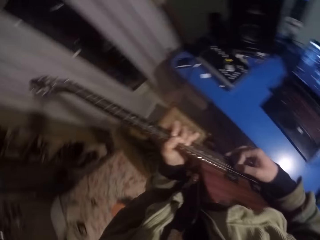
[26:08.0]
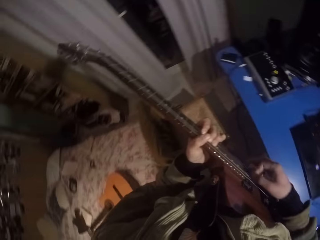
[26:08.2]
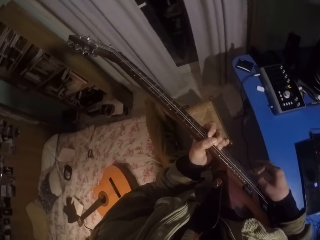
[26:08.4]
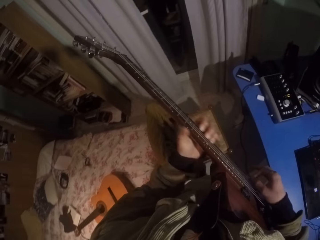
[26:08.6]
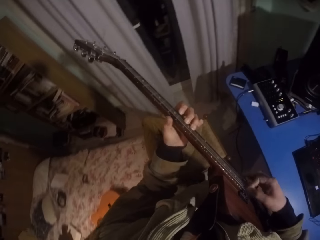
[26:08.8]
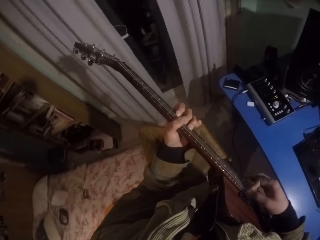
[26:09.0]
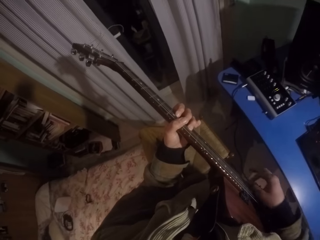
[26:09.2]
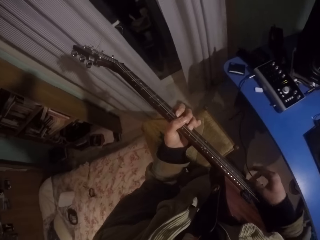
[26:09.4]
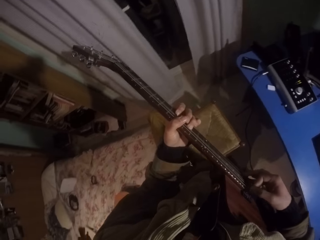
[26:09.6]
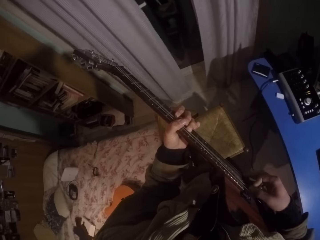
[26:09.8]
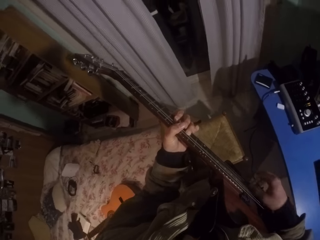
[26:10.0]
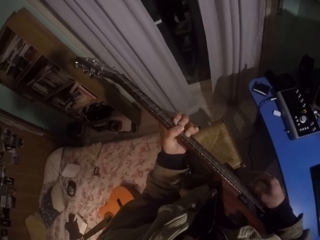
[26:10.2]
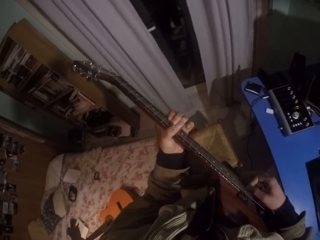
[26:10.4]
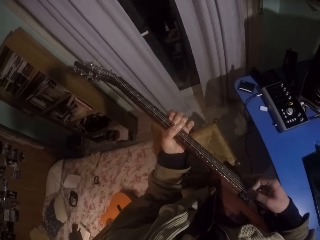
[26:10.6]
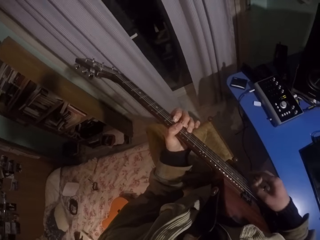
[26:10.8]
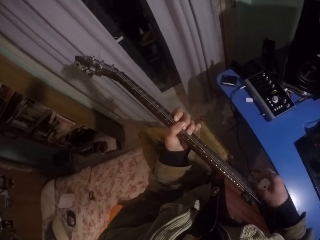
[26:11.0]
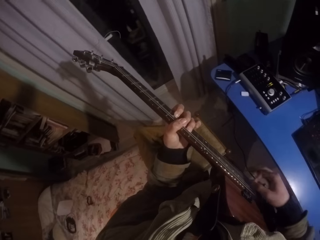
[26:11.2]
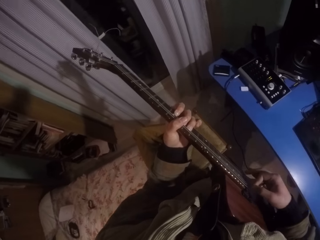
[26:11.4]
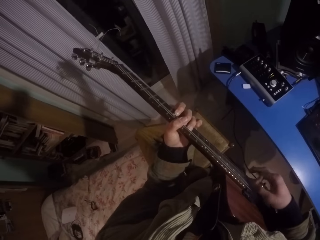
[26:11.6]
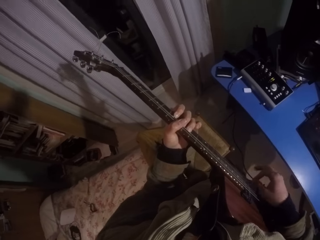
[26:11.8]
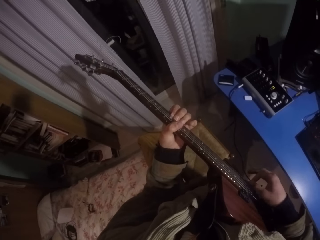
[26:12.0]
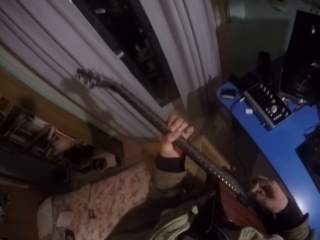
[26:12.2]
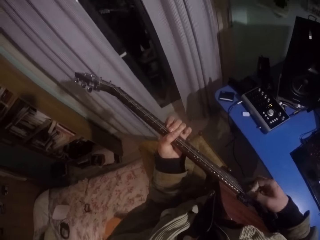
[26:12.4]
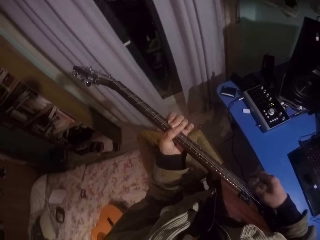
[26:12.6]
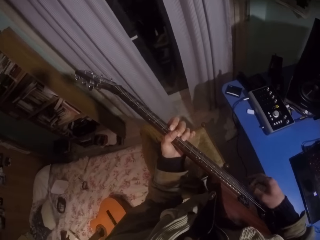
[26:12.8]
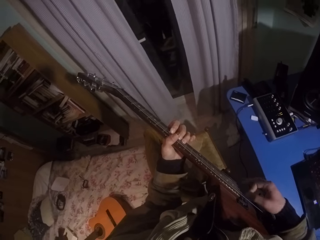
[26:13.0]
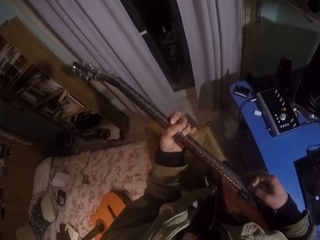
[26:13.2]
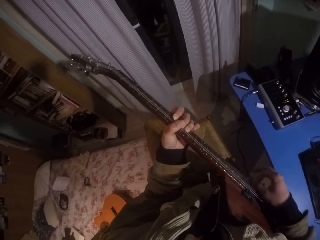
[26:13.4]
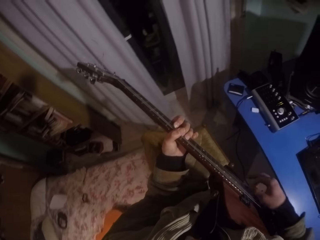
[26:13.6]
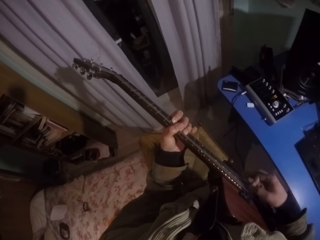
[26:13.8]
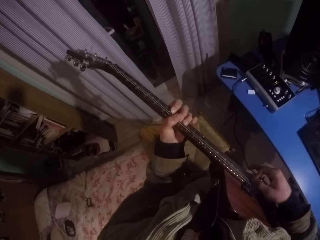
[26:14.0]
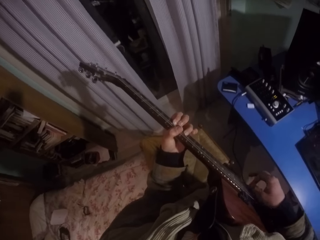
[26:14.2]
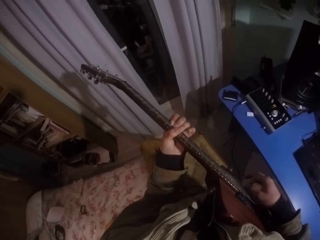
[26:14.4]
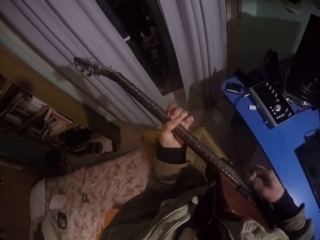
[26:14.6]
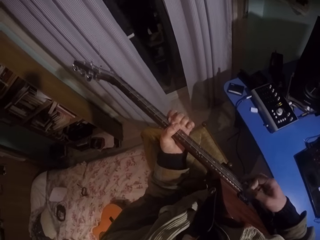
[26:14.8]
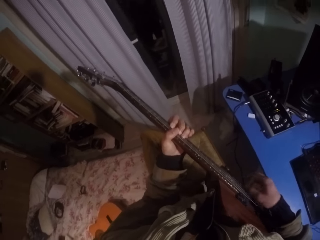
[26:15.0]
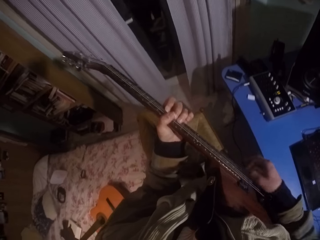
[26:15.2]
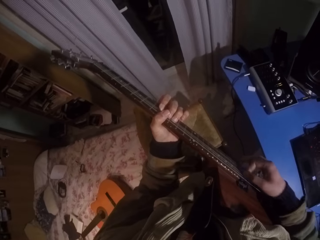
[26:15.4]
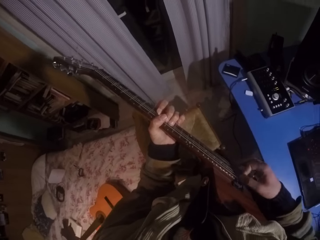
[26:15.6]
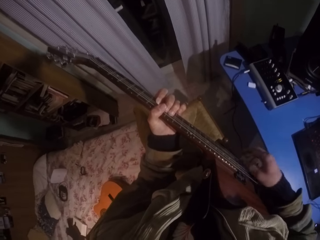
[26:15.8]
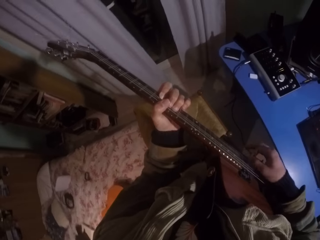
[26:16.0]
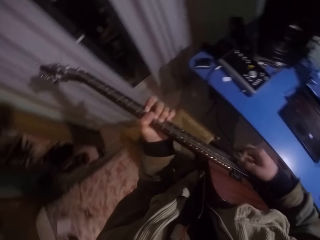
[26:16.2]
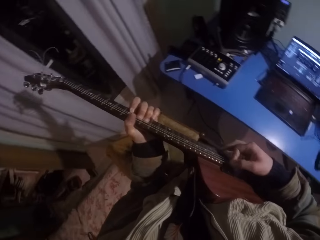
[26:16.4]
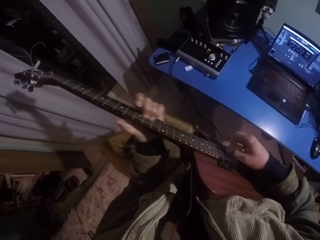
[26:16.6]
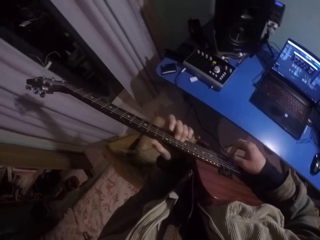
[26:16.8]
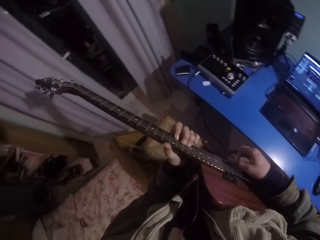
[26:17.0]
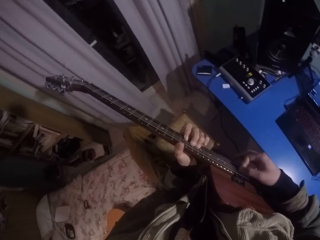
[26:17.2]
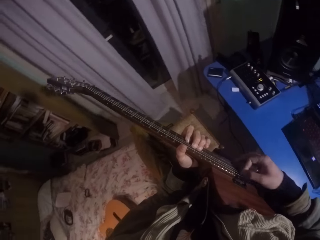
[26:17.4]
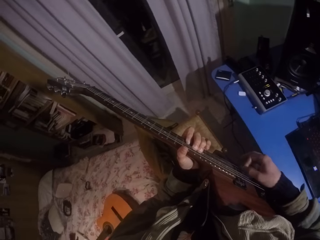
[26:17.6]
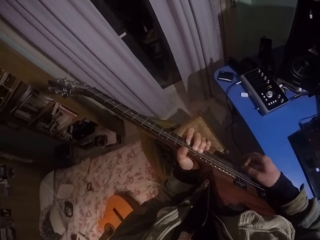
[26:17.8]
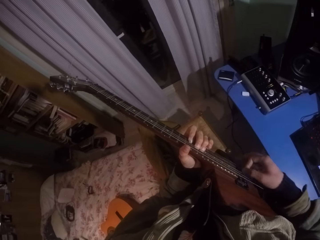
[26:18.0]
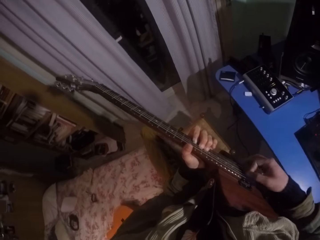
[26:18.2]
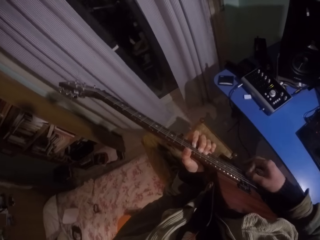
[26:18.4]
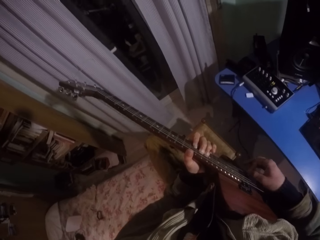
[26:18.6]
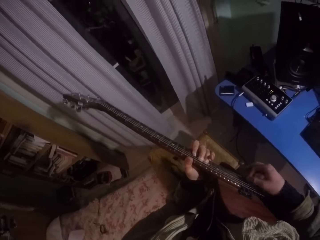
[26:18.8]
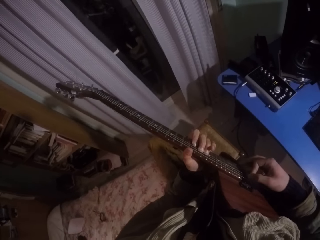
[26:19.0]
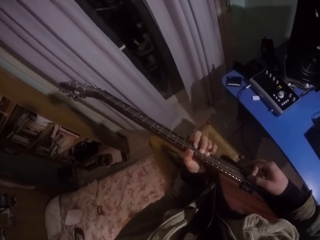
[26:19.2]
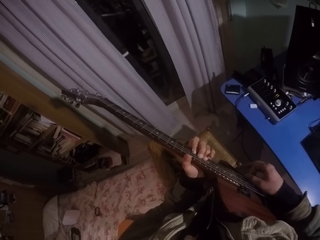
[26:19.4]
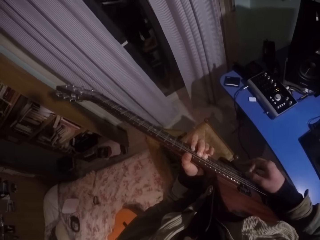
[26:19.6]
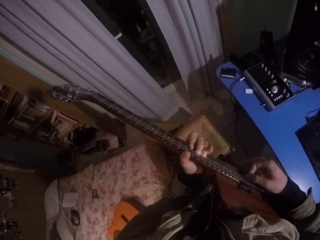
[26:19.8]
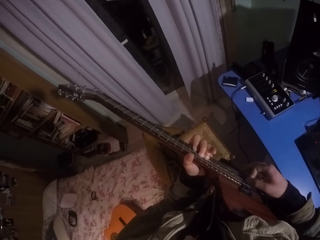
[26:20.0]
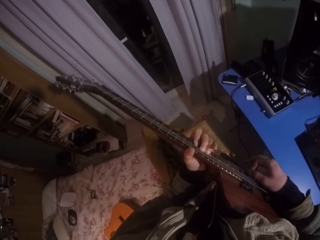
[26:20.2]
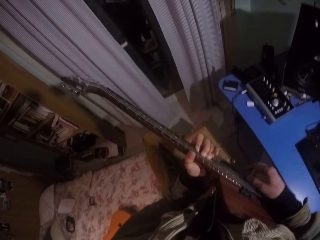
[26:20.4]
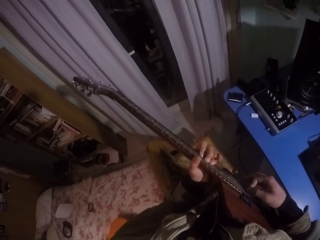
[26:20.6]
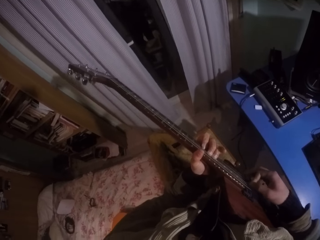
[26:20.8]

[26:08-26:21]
The camera wearer moves the left hand up the guitar. They press strings of the guitar with the left hand and strike chords of the guitar with the right hand. They move the left hand down the guitar.

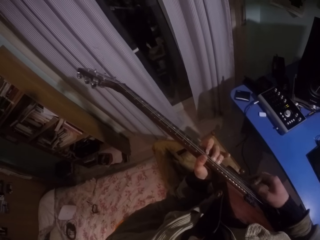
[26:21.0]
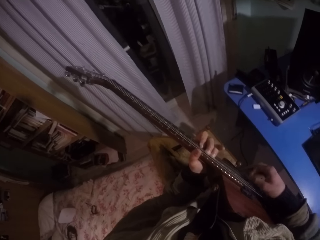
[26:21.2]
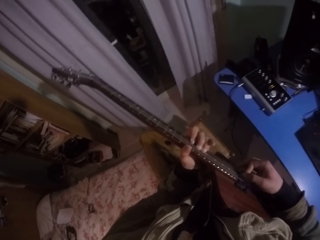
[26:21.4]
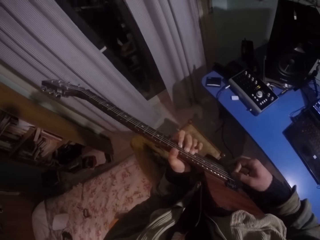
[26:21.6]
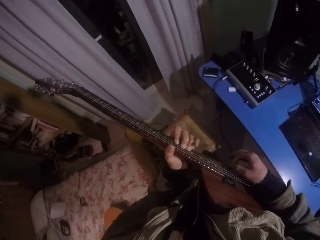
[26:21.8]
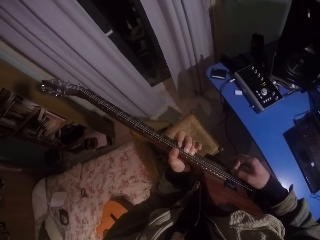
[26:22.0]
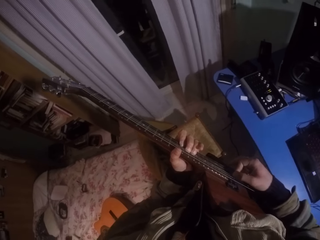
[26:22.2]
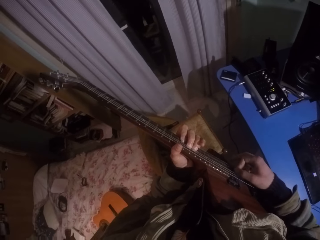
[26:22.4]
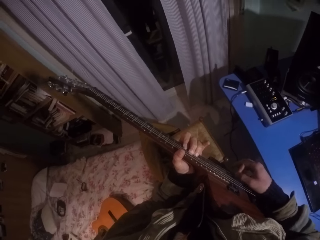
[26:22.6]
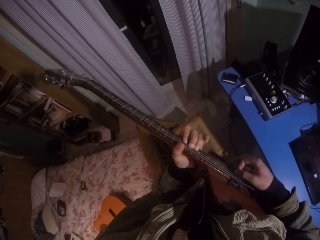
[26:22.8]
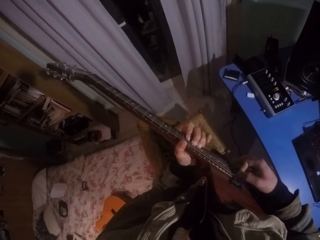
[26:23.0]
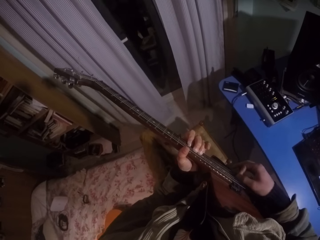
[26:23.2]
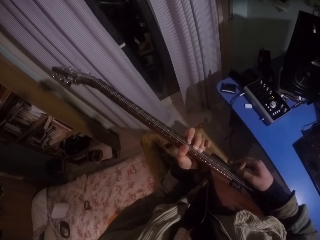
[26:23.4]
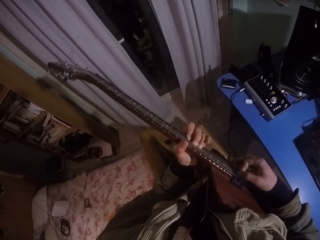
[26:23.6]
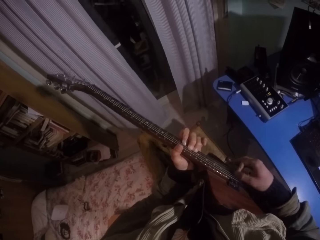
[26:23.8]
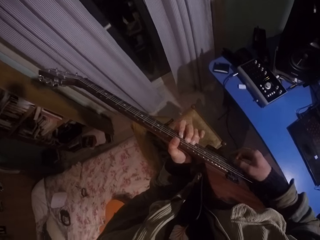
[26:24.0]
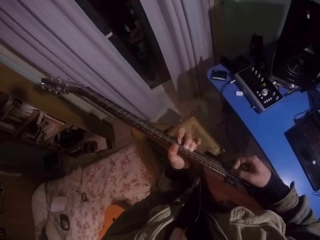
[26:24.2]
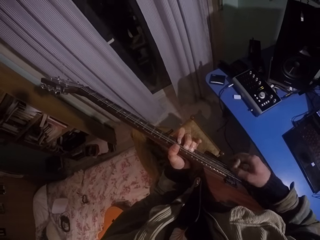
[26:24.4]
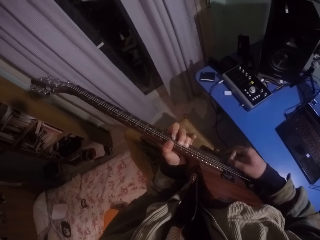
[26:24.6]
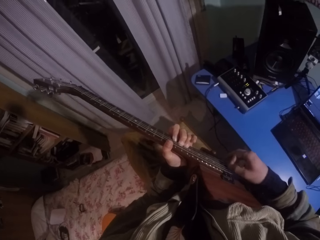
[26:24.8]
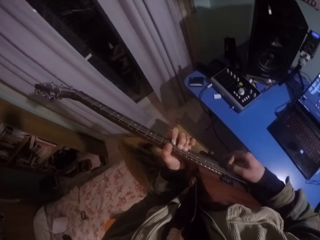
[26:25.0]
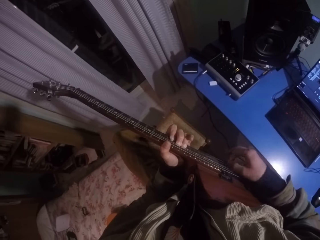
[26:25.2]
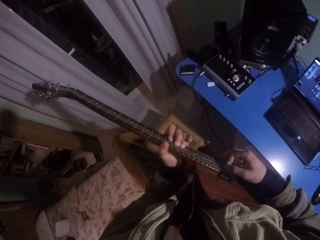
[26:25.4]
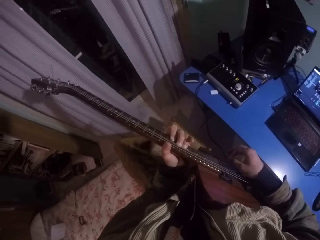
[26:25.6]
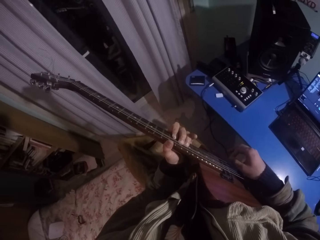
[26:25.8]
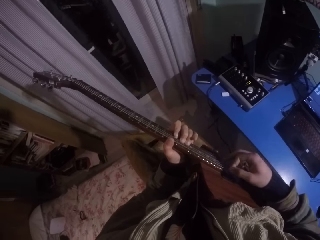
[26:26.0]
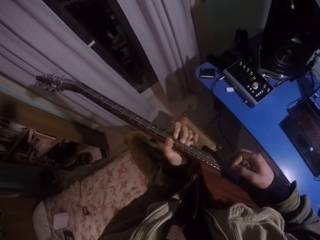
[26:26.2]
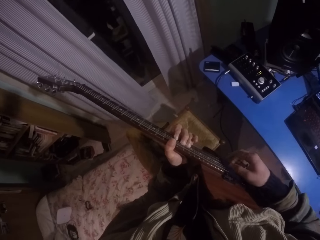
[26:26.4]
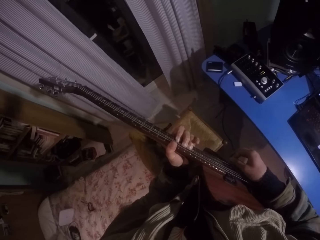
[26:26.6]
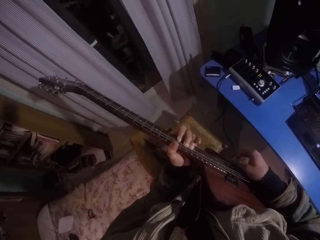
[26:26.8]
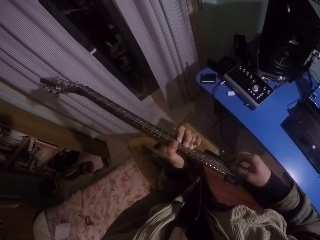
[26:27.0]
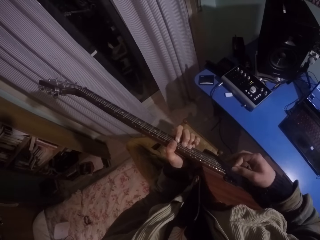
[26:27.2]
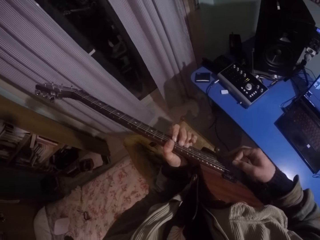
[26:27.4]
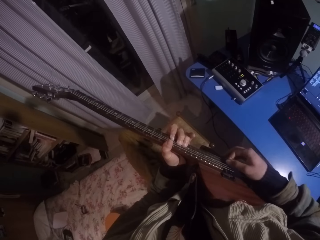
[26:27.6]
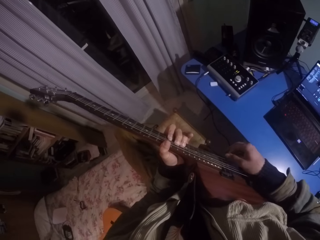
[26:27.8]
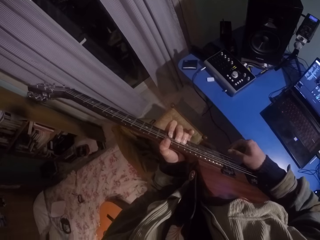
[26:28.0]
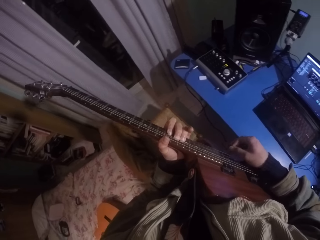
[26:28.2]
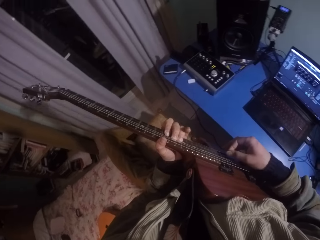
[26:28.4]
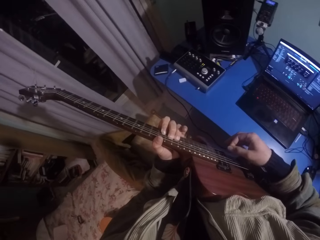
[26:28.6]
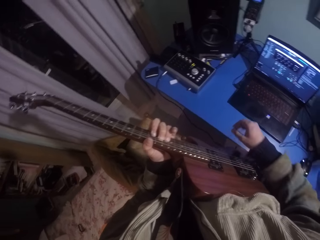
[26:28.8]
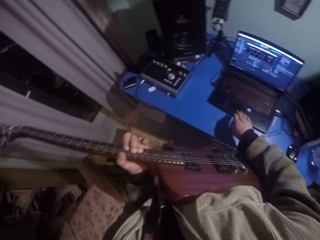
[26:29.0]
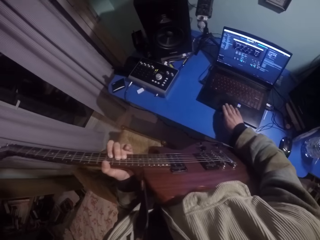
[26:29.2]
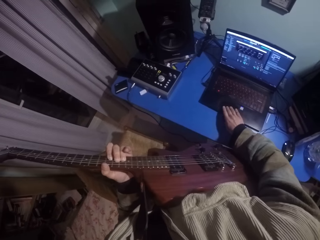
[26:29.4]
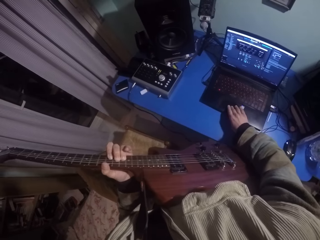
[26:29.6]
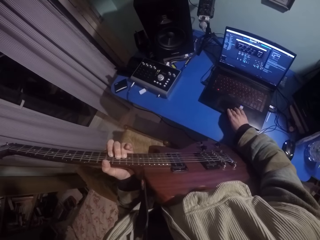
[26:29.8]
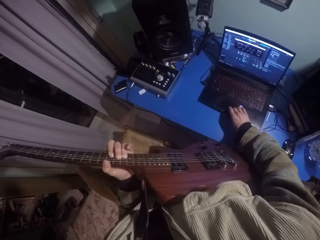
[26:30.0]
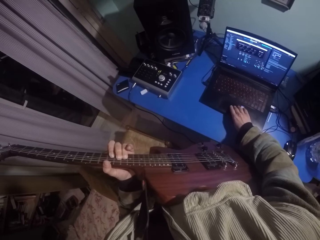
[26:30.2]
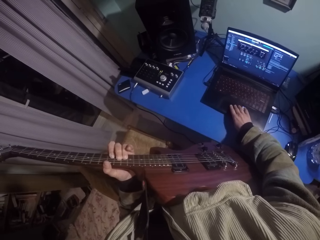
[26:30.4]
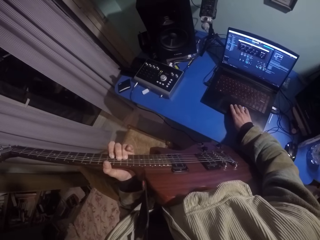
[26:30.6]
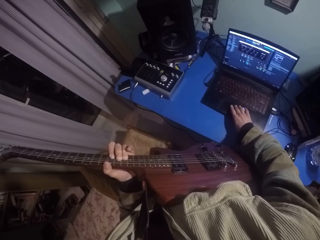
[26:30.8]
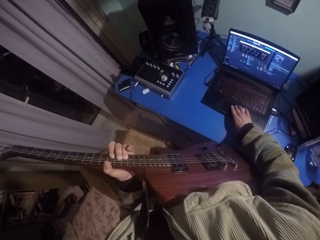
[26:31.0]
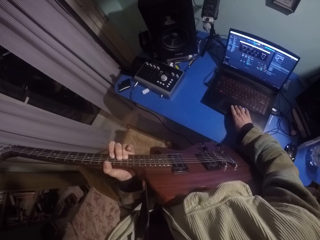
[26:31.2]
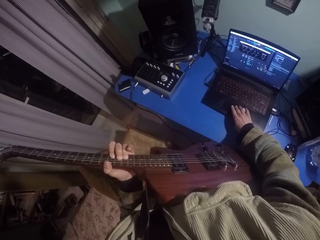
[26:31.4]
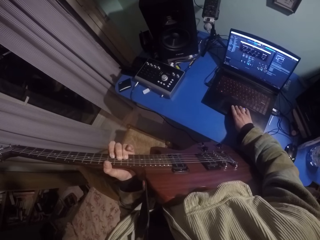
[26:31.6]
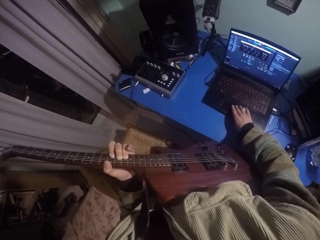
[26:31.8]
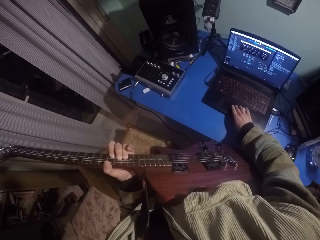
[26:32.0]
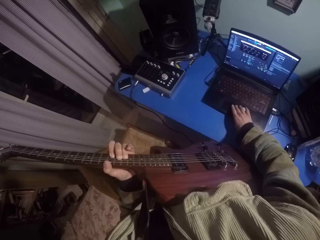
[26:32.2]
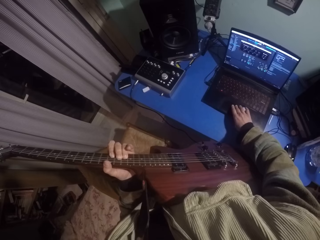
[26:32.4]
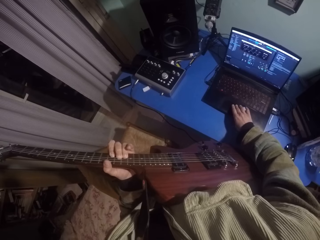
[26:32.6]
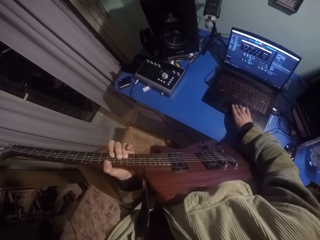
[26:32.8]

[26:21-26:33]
The camera wearer lowers the right hand. They press on the laptop.
